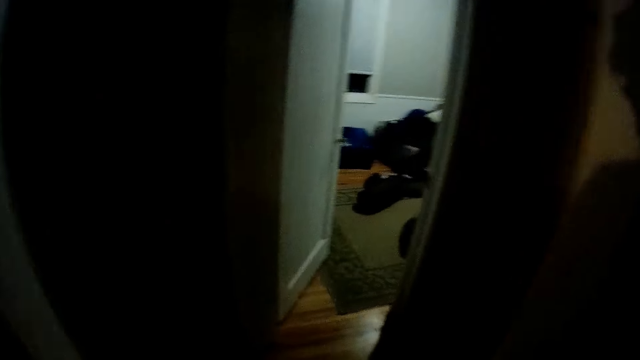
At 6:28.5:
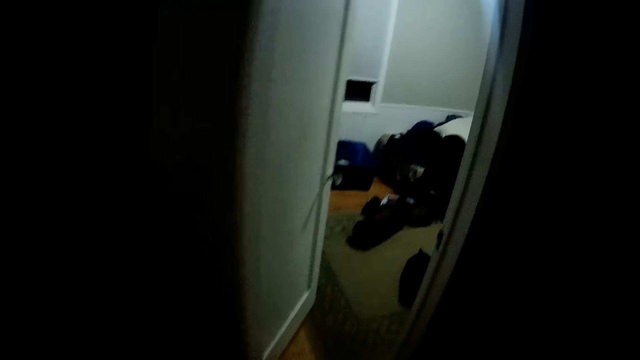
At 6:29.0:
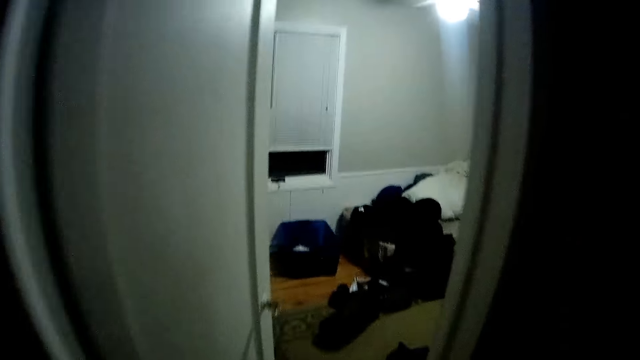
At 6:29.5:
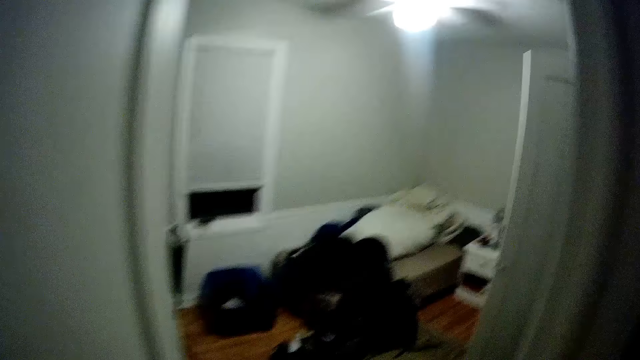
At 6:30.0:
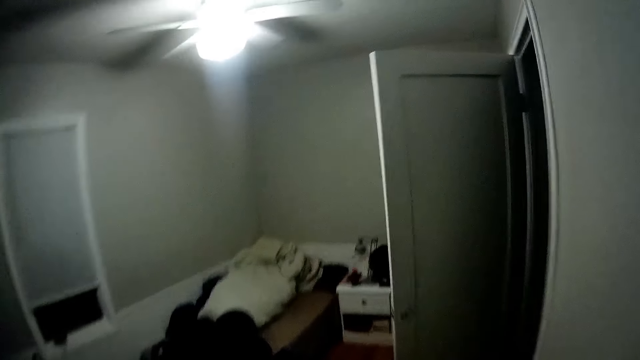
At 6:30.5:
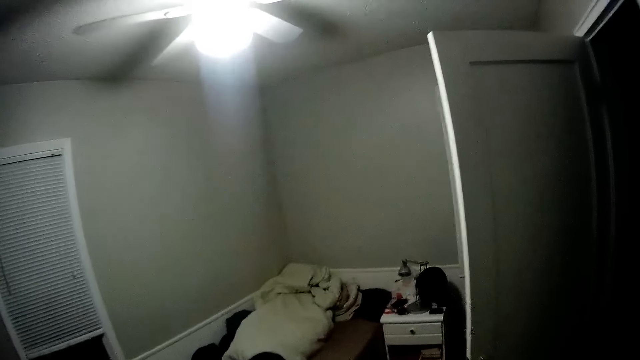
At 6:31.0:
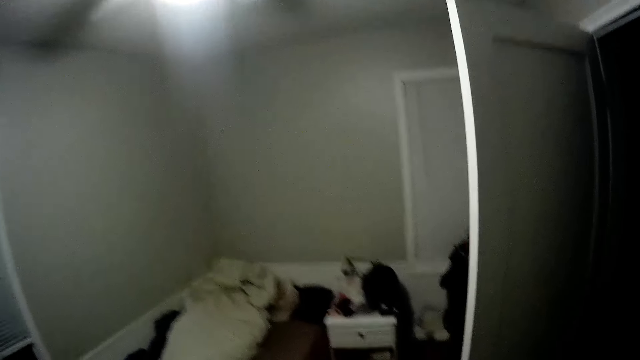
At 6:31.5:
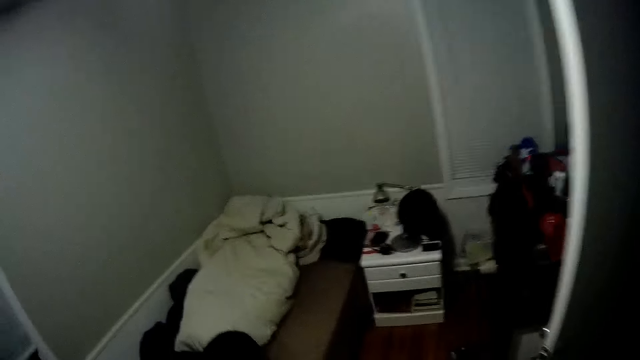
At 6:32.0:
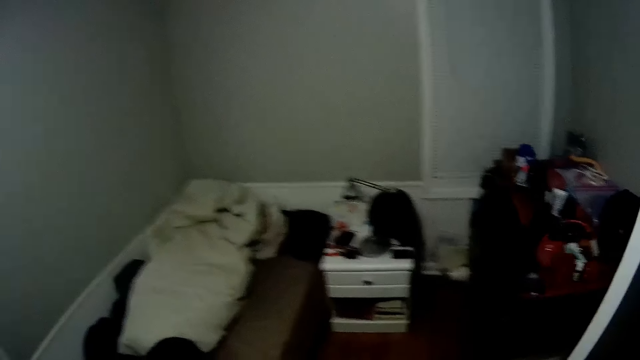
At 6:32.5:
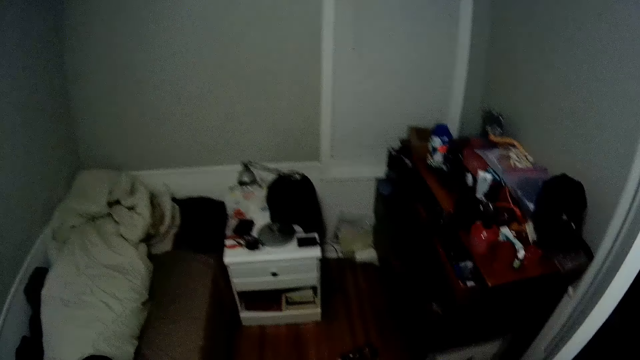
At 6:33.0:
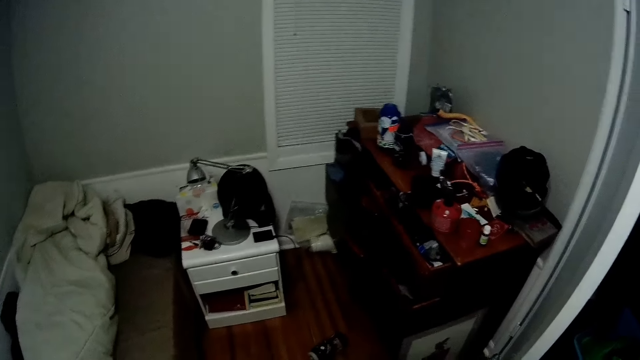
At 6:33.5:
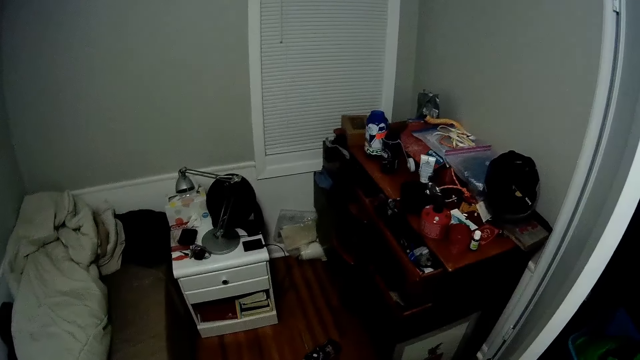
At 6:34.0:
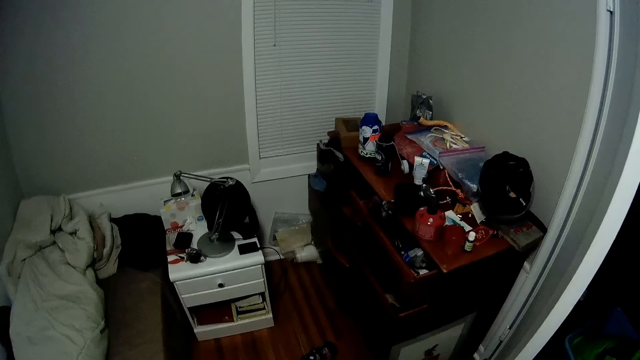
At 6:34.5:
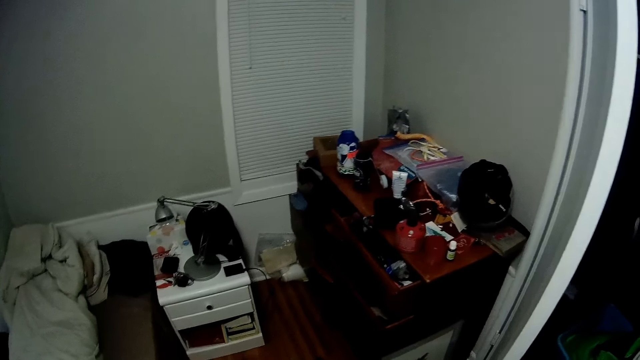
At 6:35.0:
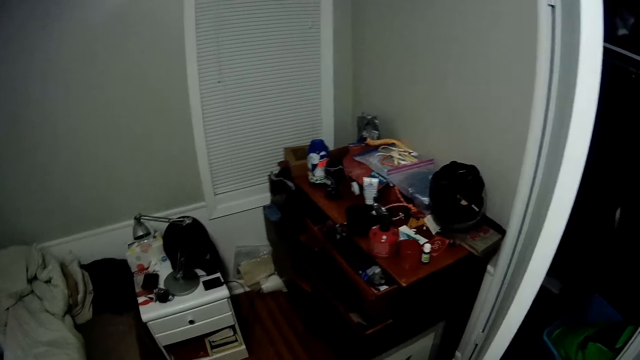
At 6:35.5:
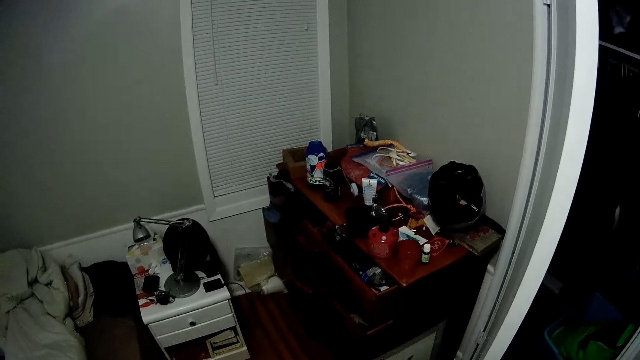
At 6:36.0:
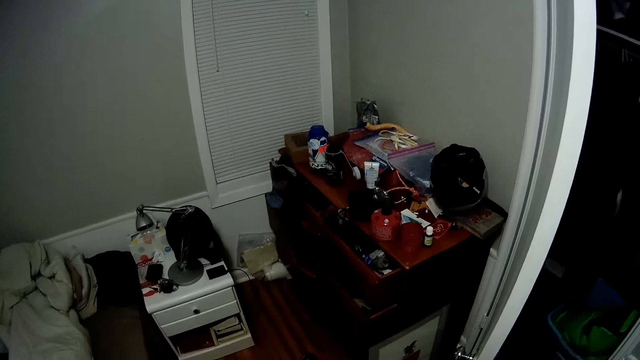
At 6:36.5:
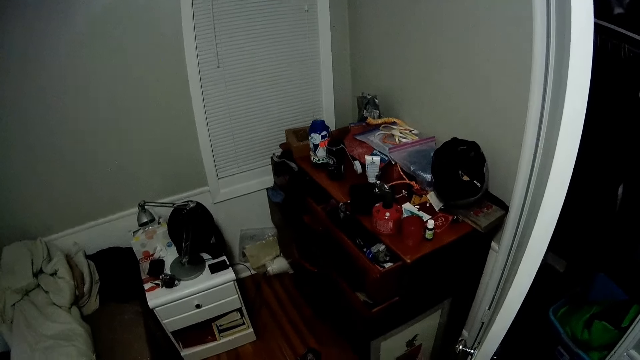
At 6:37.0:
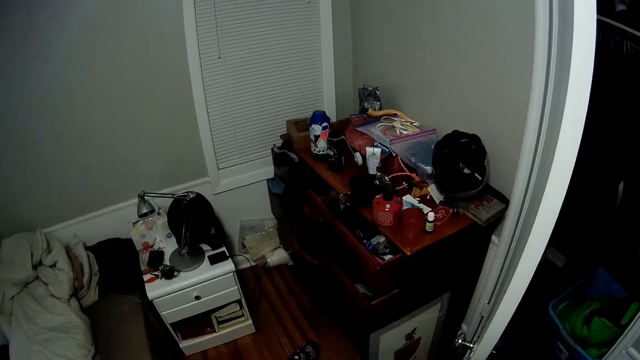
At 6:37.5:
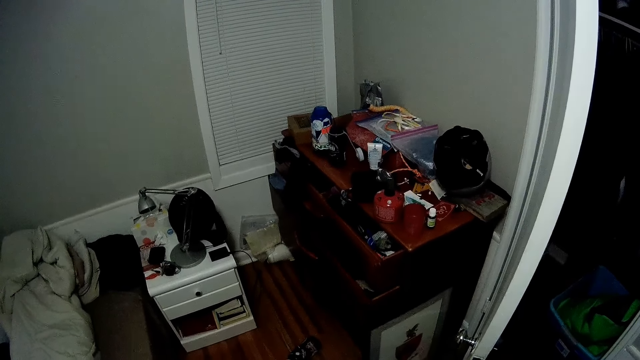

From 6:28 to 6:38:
The camera wearer walks into the room.

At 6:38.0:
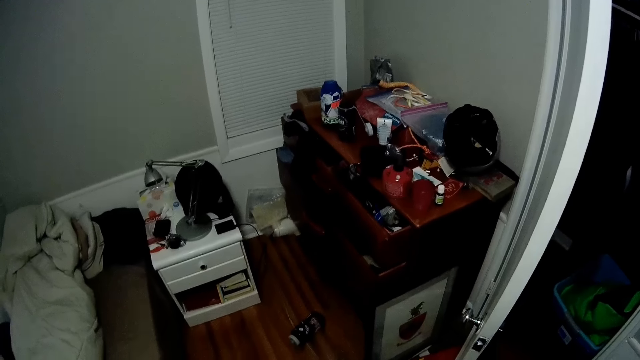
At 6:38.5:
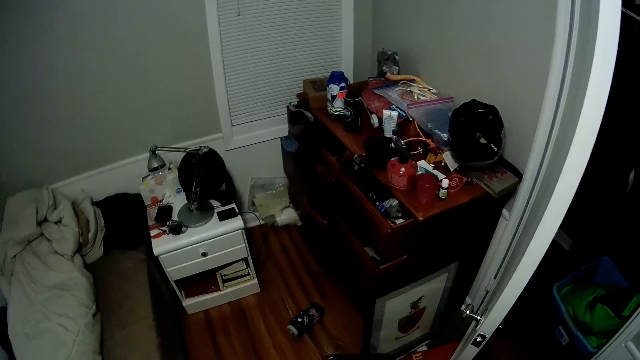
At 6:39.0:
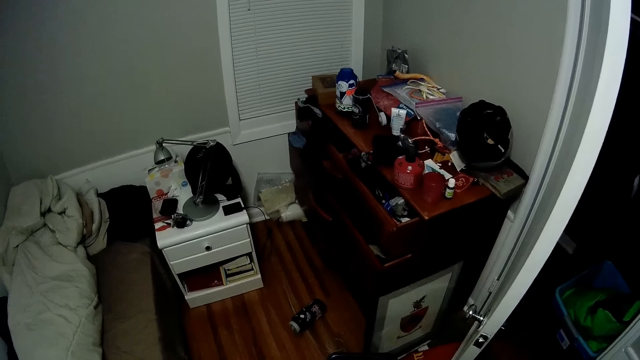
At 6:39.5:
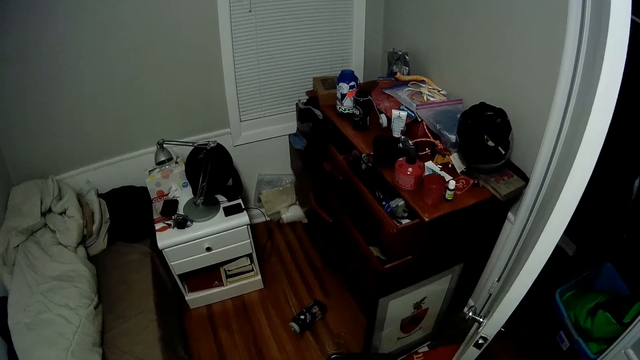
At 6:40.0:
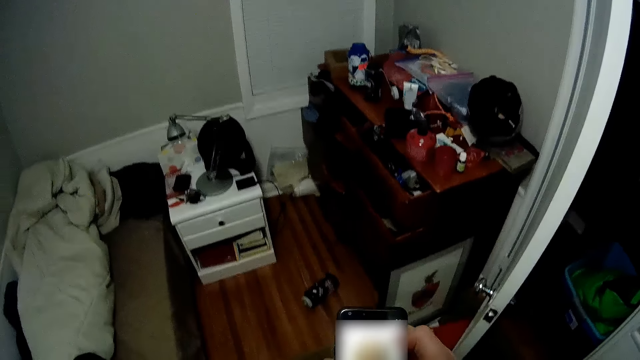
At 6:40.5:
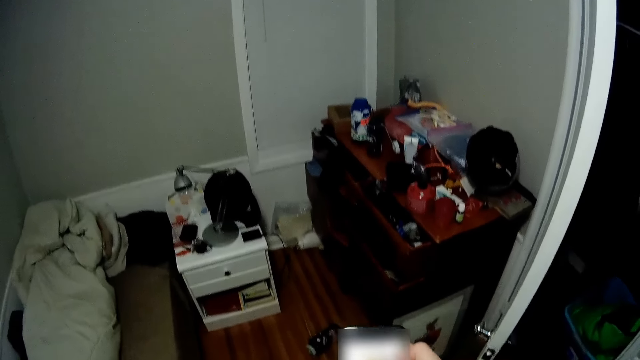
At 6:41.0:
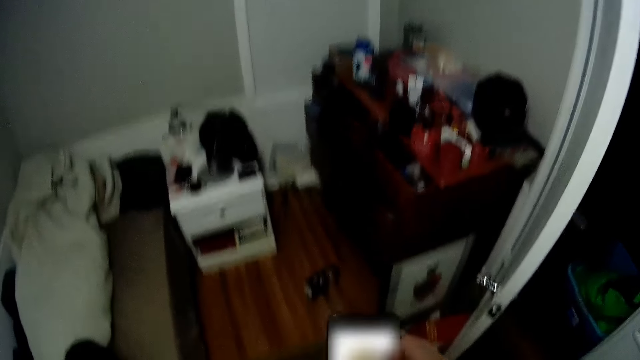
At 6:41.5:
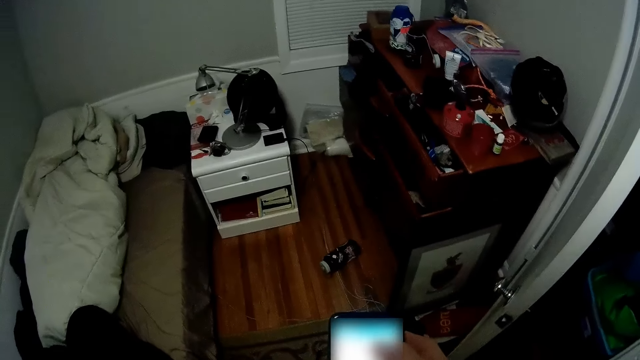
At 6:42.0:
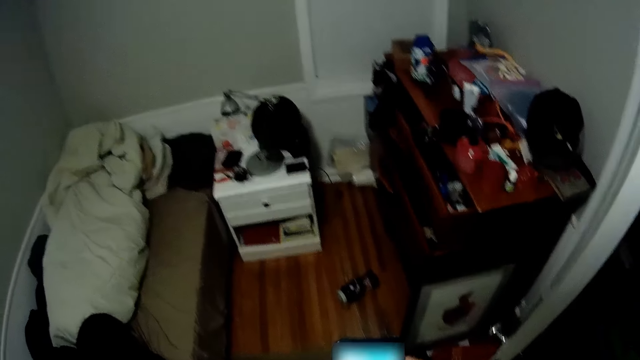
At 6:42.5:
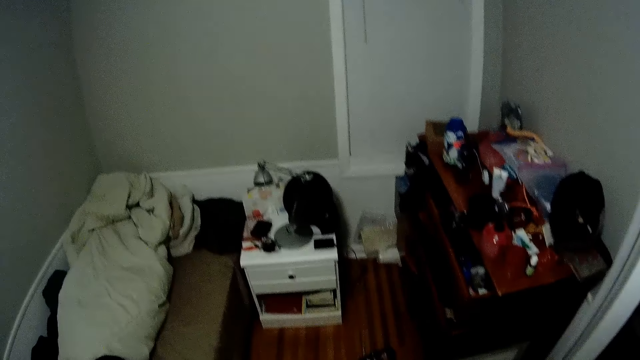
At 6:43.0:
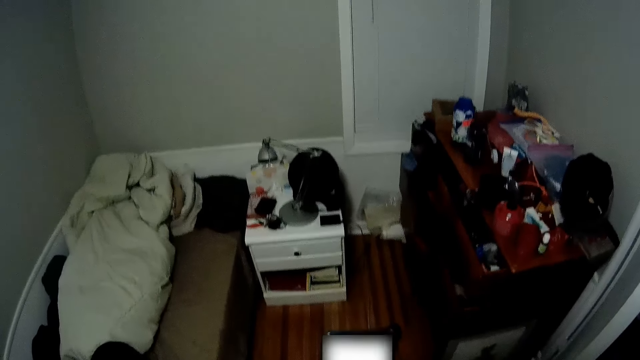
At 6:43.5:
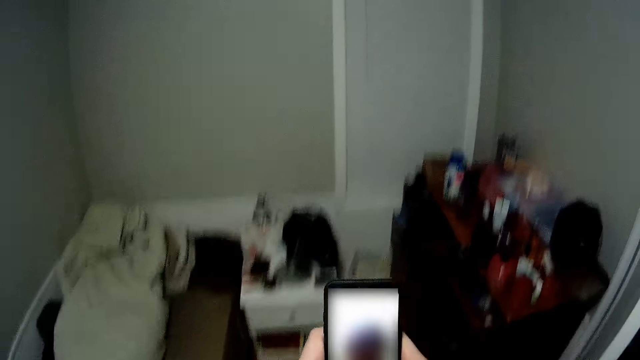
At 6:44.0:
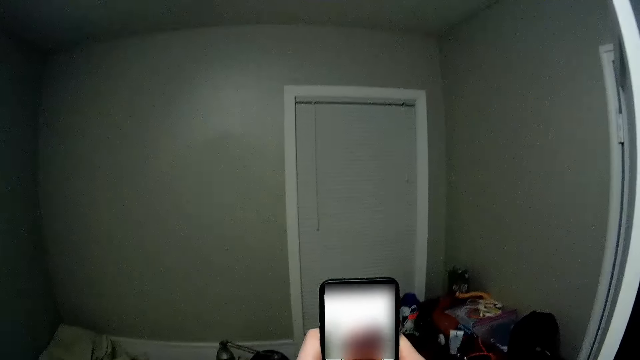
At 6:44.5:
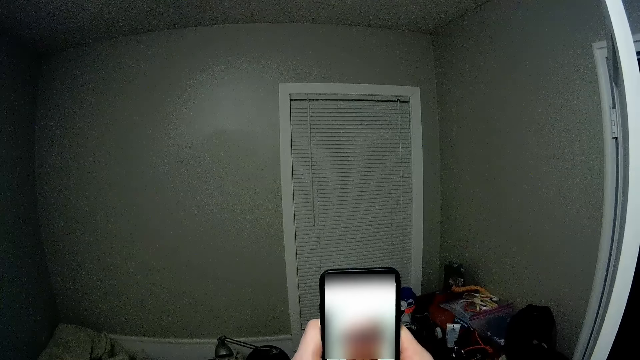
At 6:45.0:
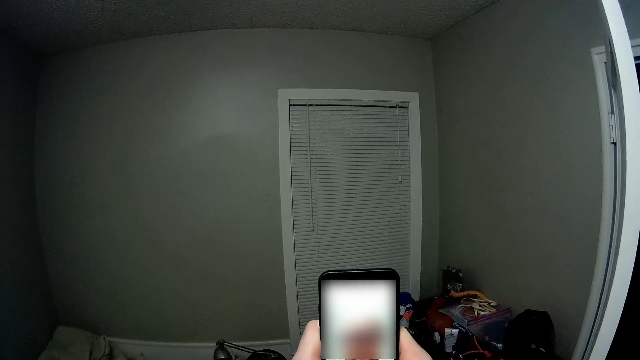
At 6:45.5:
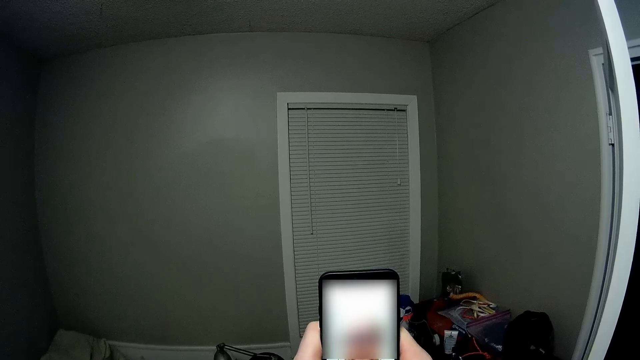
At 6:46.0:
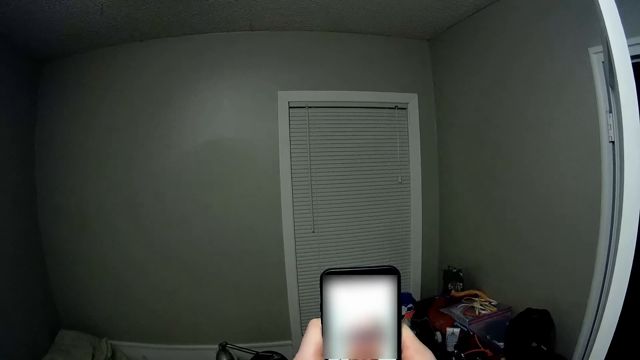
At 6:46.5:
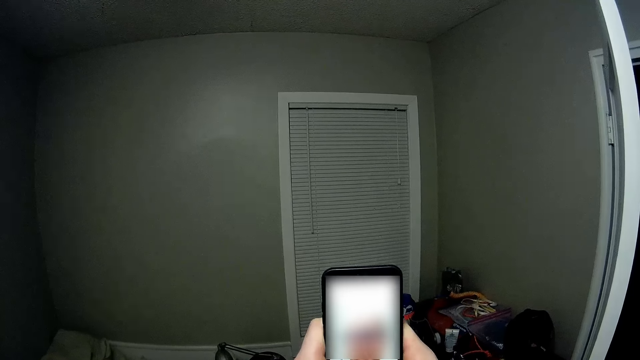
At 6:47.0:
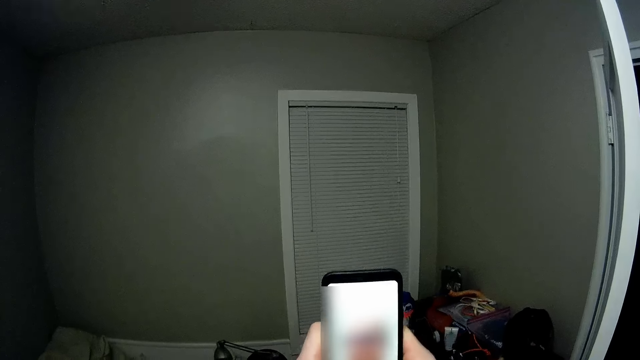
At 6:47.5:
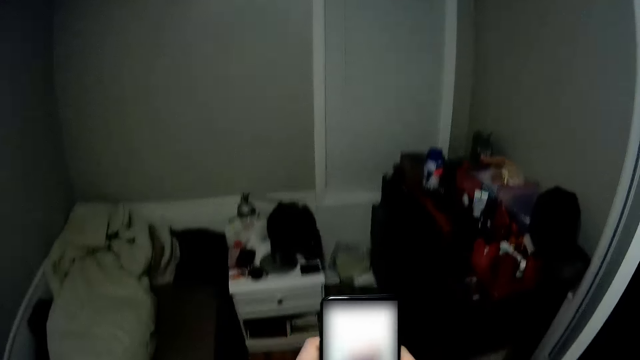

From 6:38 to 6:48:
The camera wearer operates a phone with his left hand. He lifts the phone. He operates the phone with both hands. He lowers the phone.
